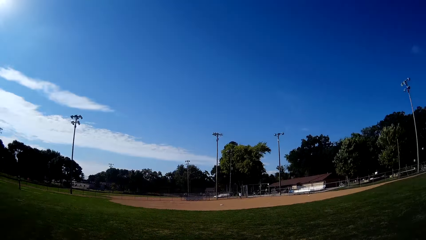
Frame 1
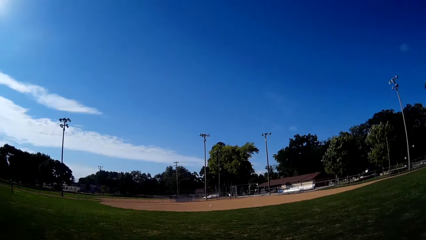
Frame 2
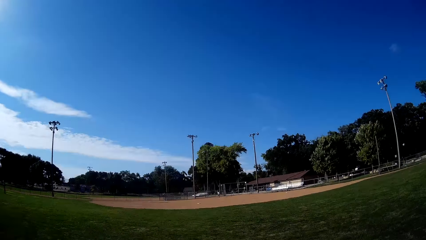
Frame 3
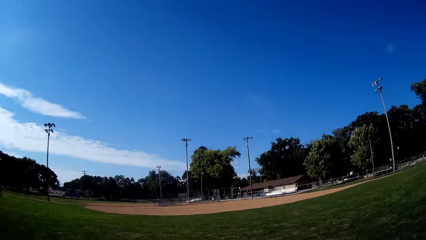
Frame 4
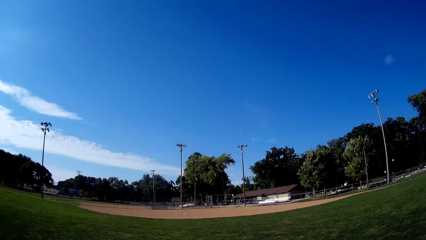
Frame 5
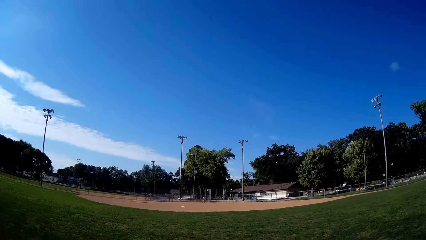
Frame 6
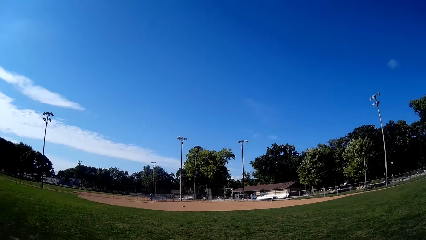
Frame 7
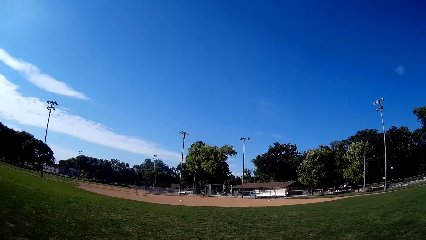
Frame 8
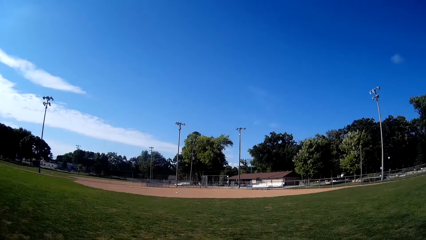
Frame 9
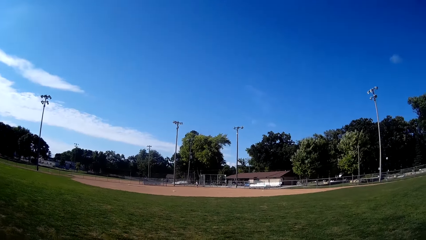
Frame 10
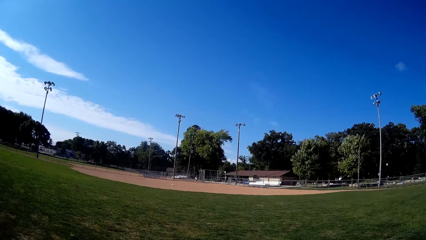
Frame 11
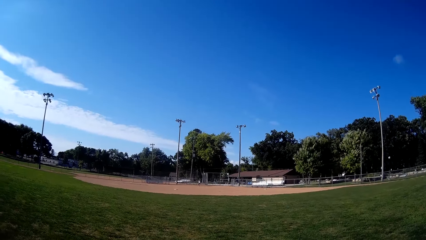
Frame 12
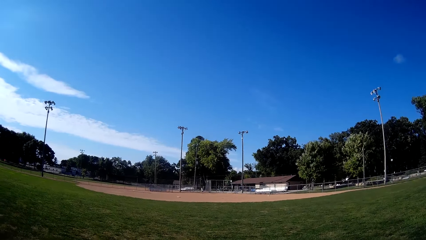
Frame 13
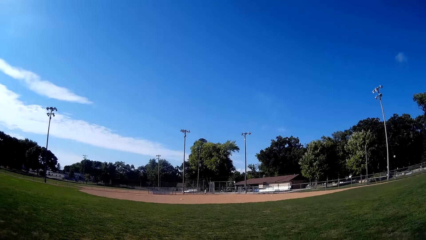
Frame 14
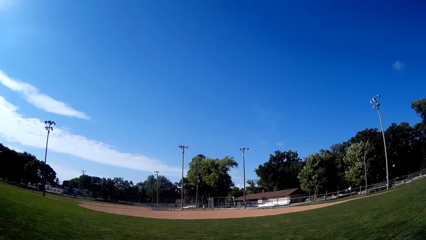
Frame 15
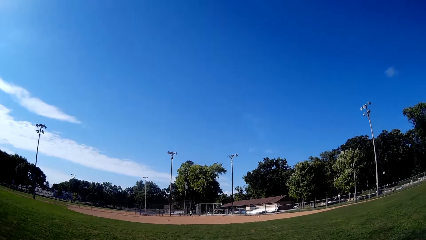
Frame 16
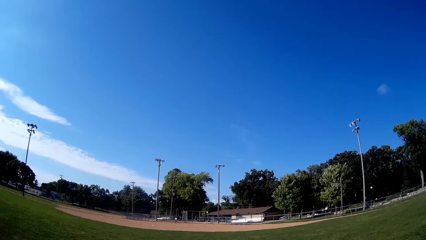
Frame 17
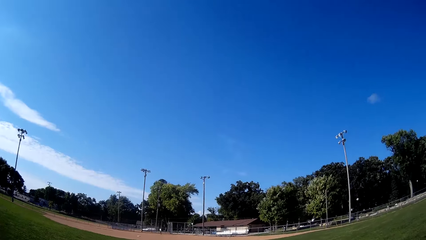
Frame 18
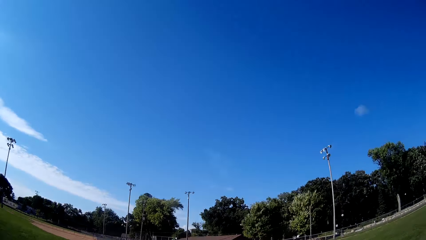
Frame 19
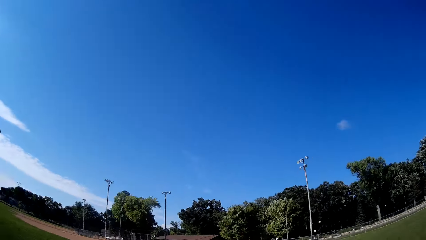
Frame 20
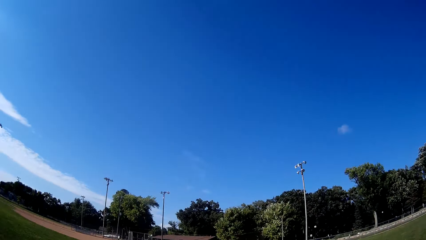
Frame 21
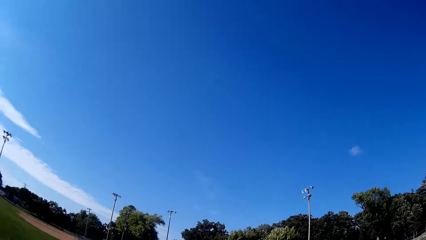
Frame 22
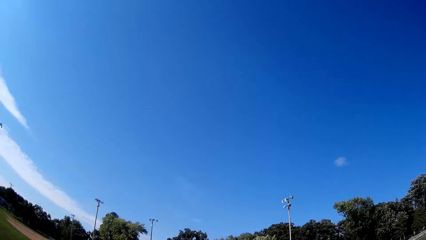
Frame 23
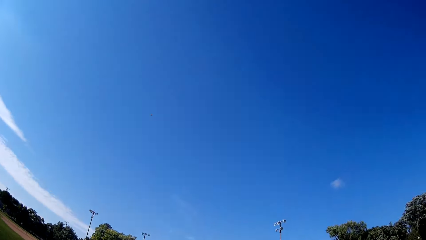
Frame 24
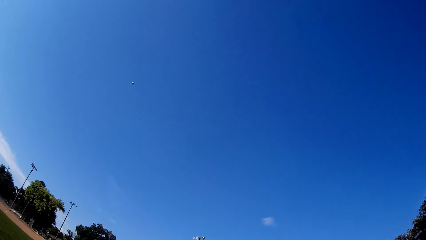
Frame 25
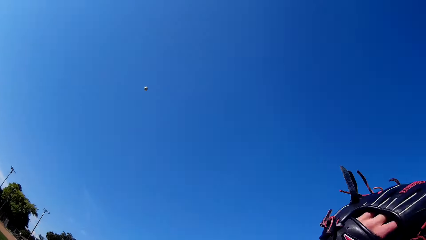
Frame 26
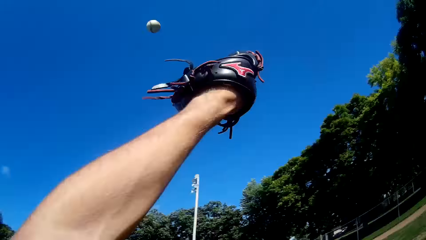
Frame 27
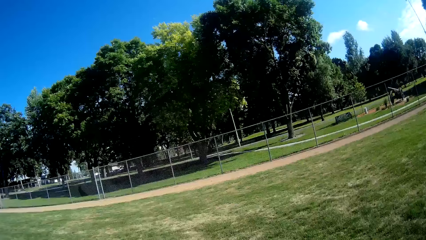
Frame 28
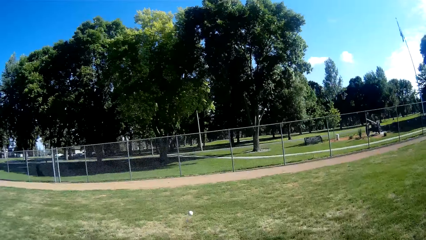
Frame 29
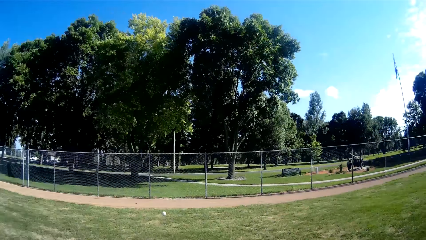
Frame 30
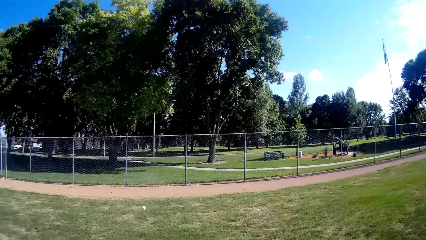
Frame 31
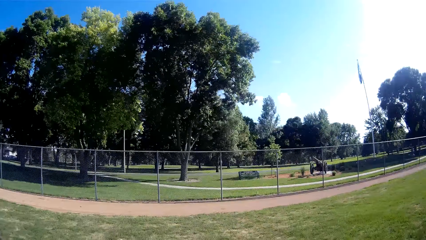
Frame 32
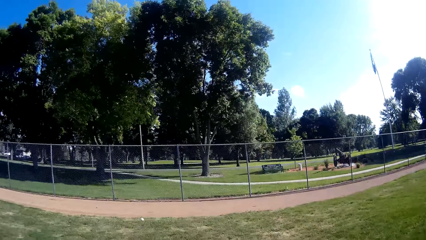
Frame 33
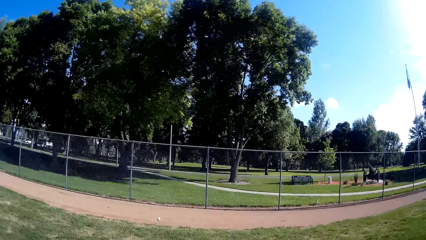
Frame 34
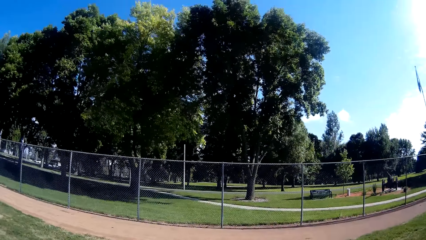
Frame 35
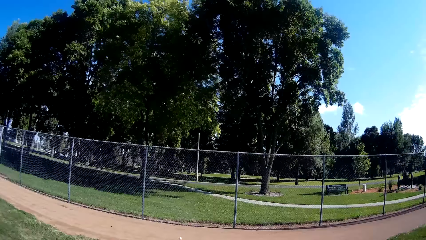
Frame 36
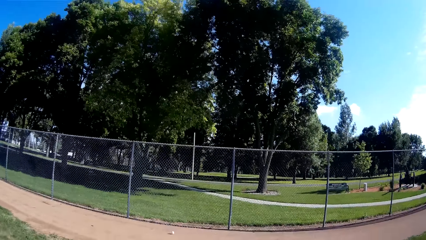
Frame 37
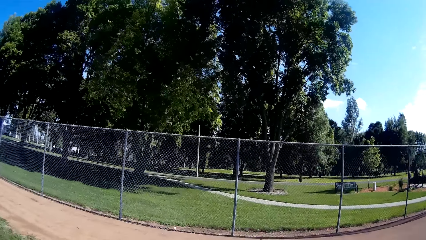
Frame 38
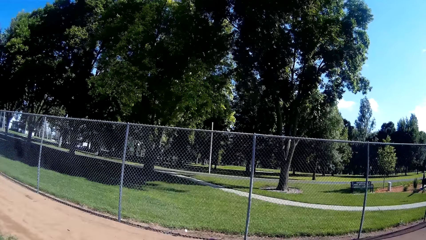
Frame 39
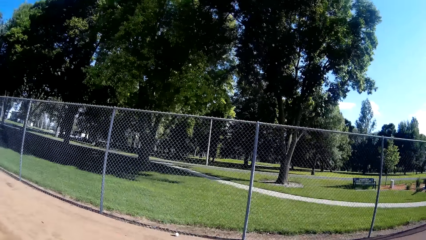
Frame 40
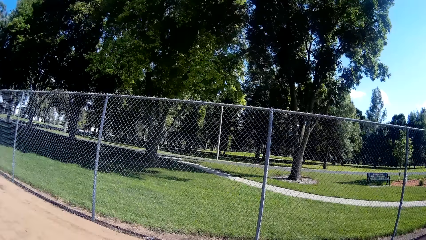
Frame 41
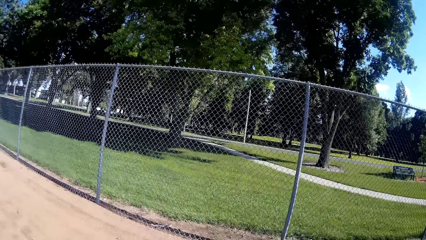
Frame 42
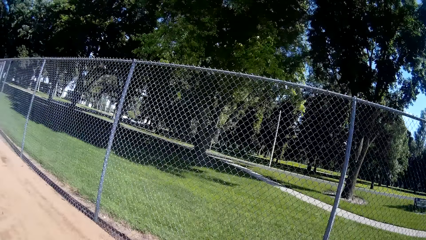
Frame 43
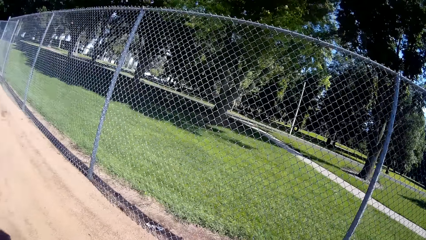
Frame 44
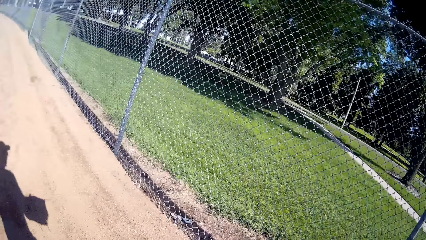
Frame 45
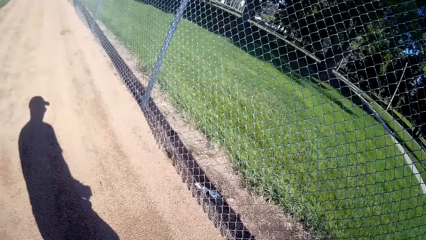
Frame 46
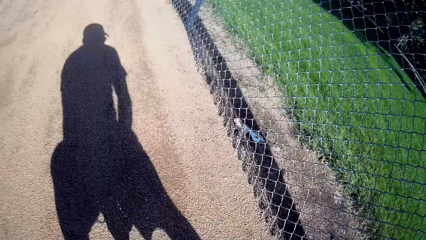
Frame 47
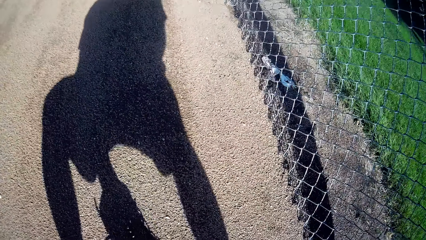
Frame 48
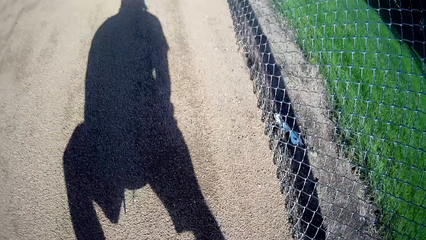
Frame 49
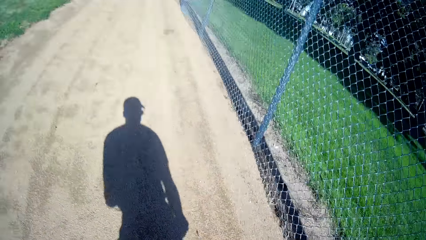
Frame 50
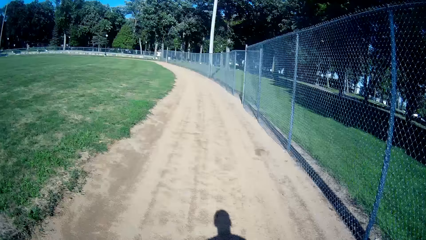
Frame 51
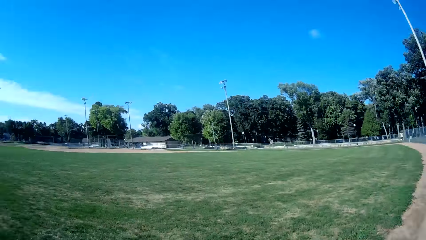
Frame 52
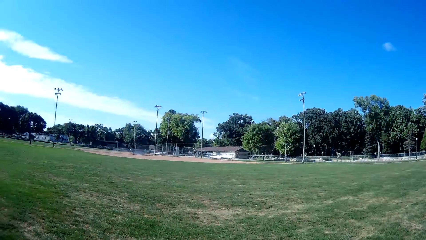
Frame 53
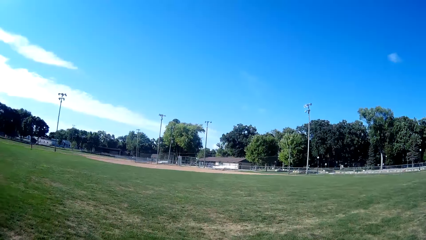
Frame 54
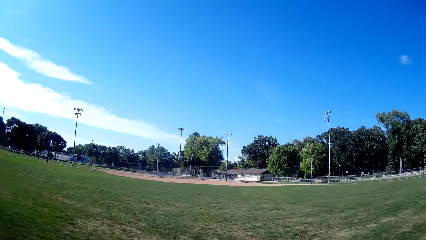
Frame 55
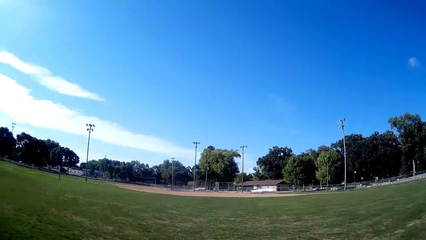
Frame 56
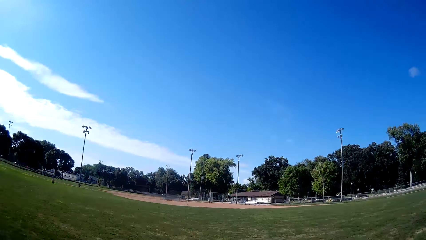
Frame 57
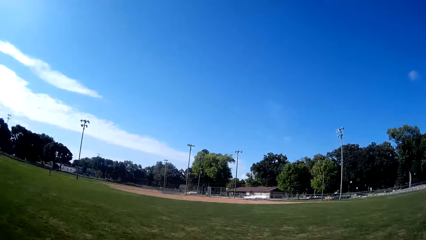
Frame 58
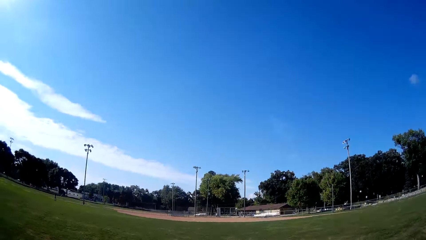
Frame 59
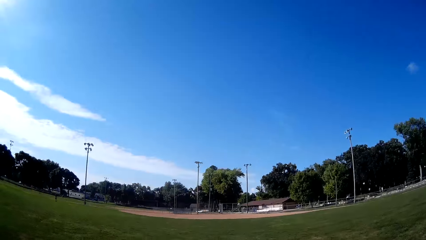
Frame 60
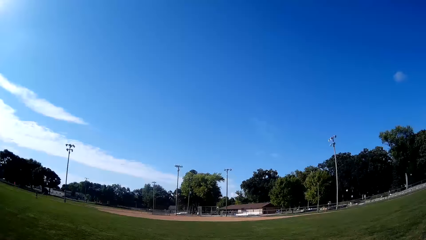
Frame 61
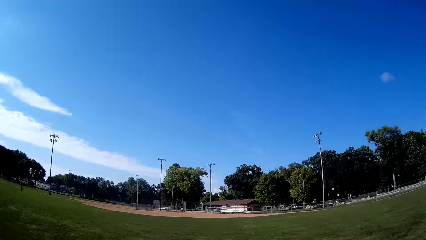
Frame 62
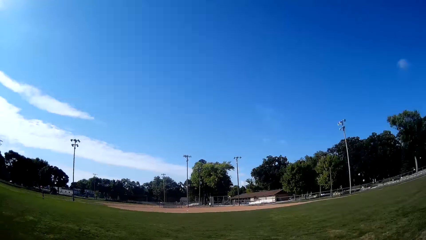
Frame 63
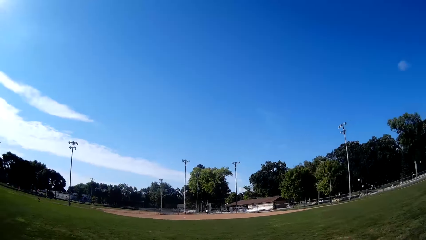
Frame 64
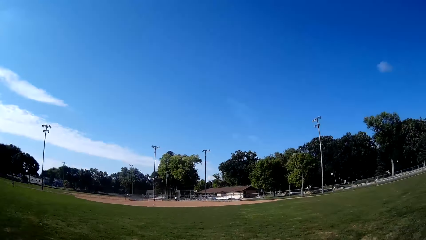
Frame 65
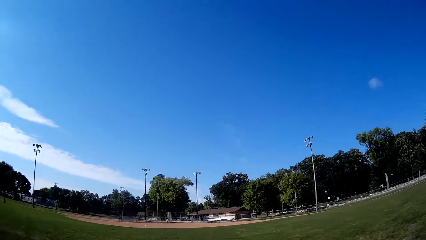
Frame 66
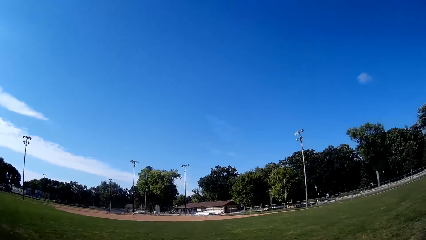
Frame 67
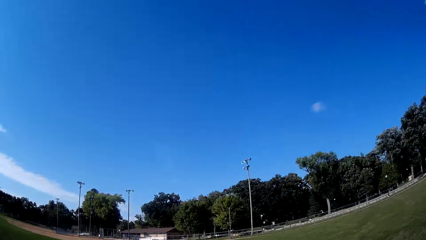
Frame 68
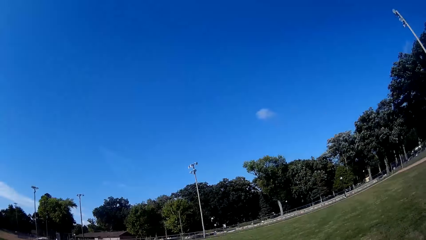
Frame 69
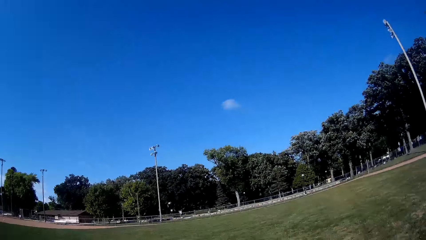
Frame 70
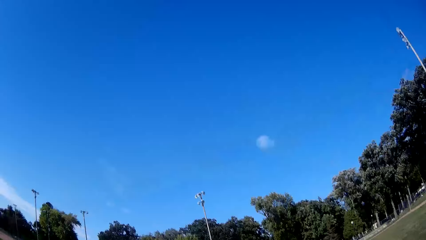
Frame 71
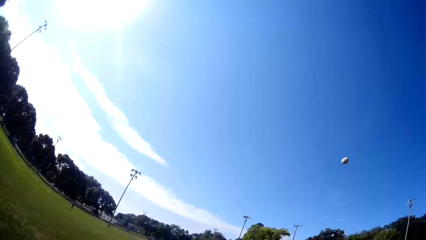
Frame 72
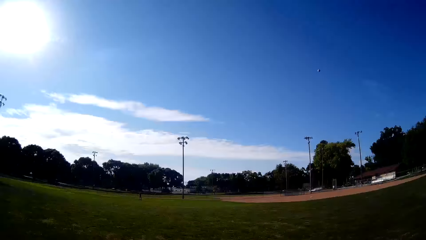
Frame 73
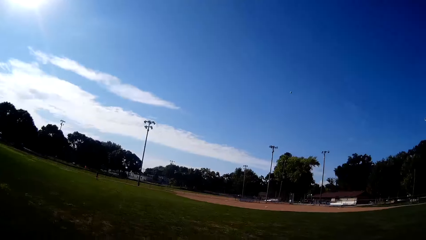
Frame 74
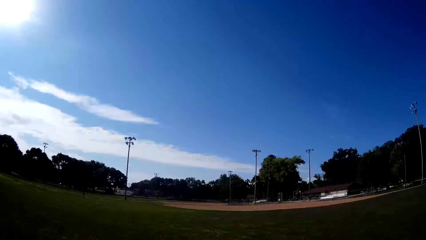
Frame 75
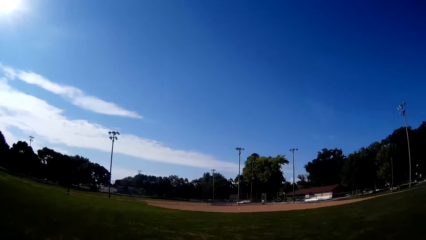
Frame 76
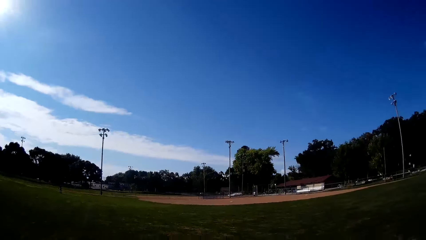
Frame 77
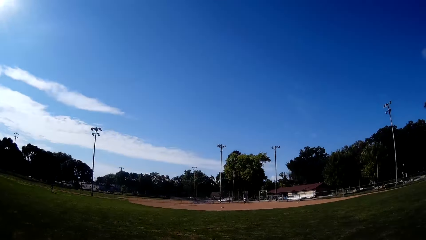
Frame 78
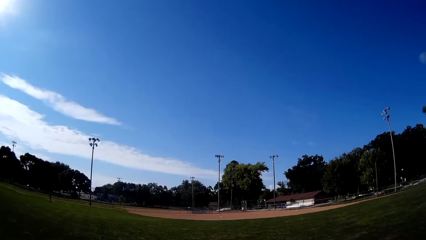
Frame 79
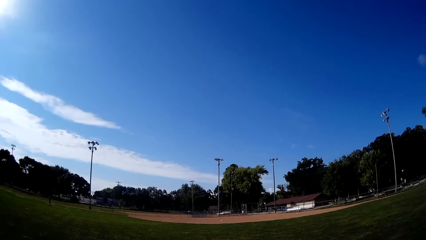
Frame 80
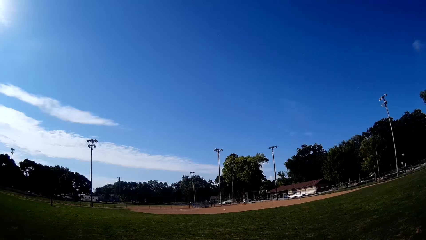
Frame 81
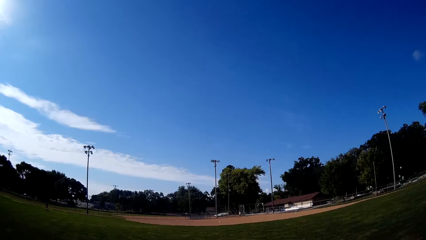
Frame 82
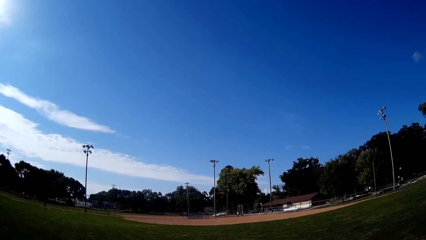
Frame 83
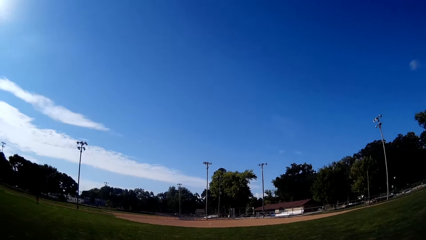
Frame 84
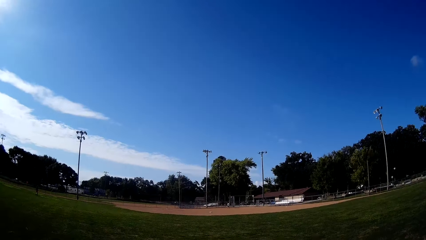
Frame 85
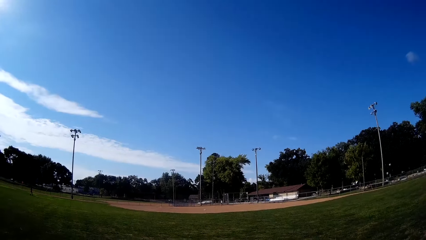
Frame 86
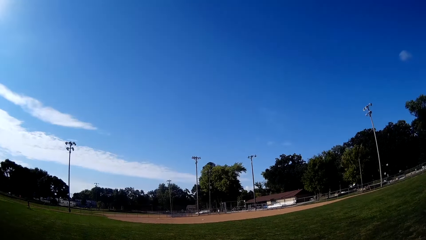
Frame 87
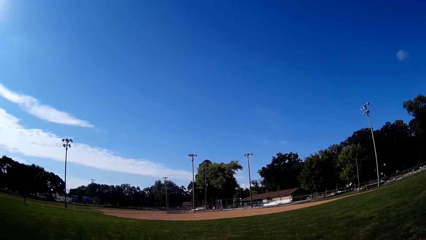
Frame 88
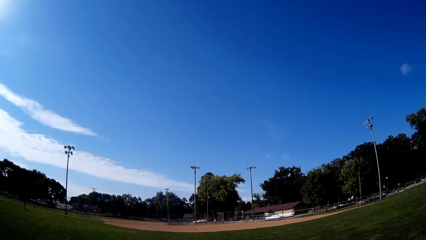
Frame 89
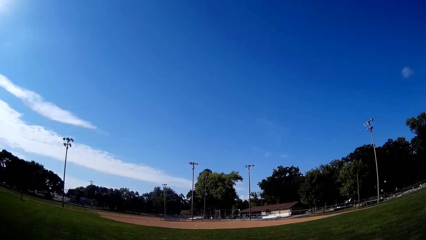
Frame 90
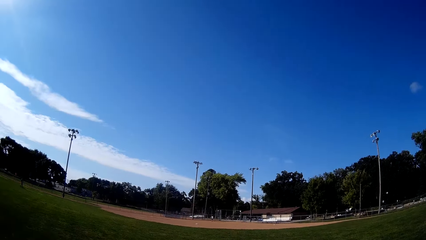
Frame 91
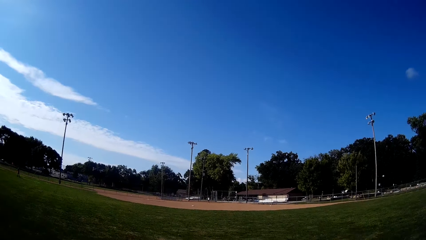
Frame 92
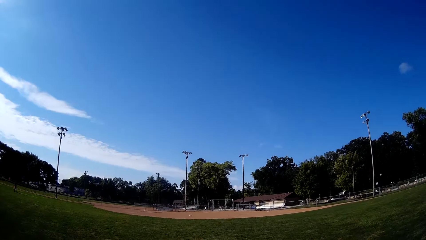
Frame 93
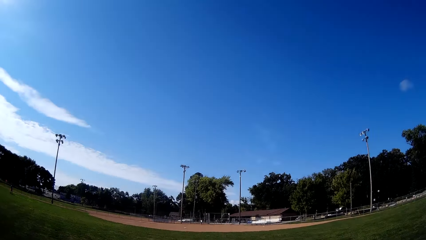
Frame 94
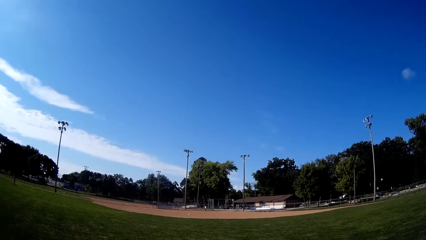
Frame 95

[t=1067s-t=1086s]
A man bats the baseball to the camera wearer. The man throws the ball. The camera wearer moves towards the direction of the baseball. He raises his hand. He hits the ball with the hand. He runs after the baseball. He picks up the baseball. He runs. He pitches the baseball. The man walks around.
